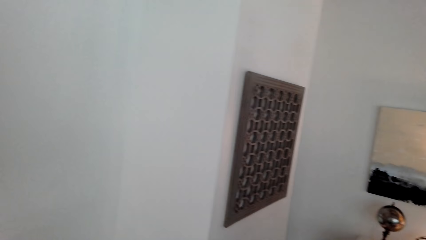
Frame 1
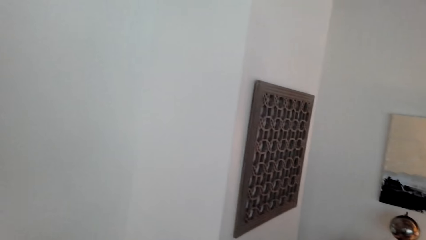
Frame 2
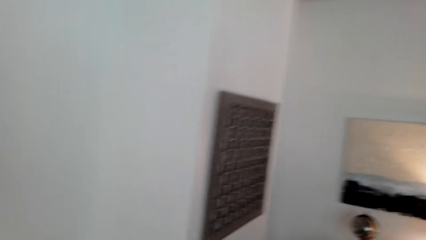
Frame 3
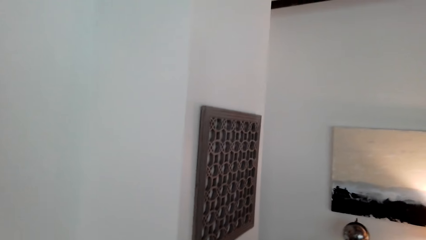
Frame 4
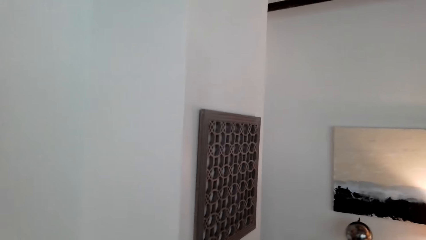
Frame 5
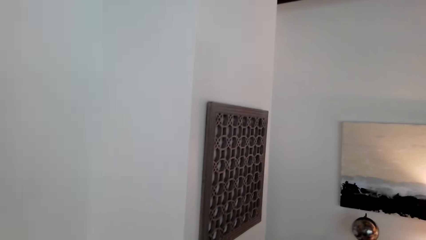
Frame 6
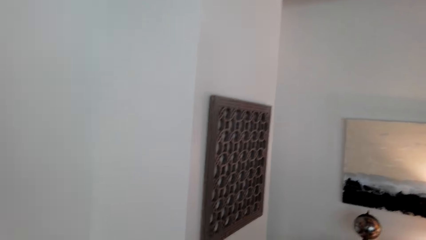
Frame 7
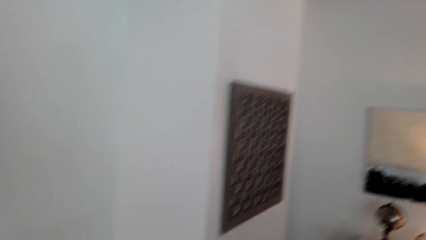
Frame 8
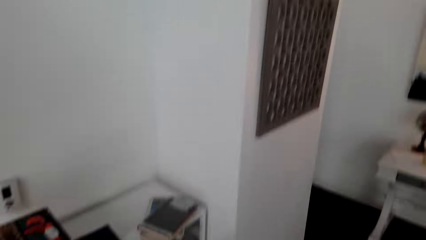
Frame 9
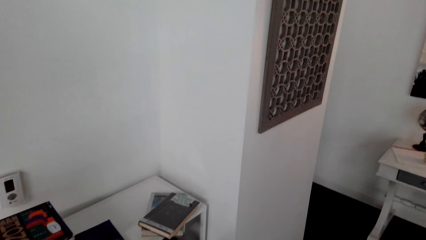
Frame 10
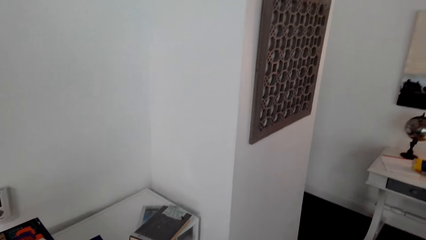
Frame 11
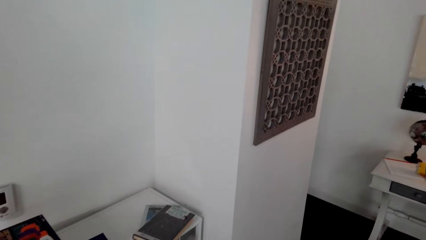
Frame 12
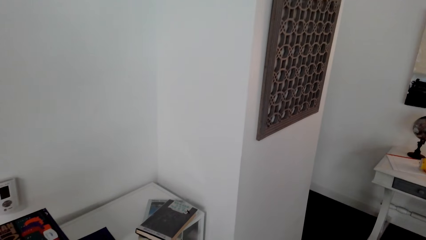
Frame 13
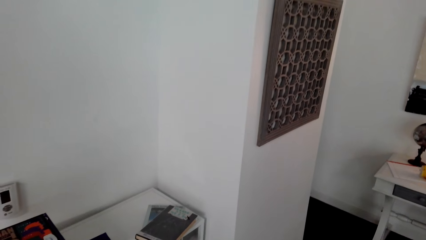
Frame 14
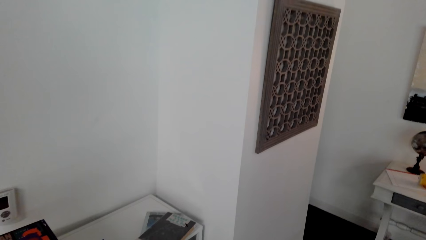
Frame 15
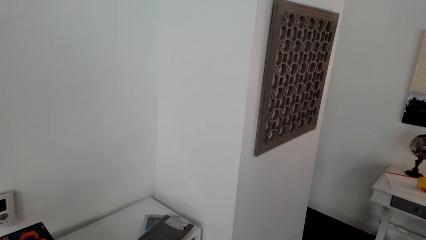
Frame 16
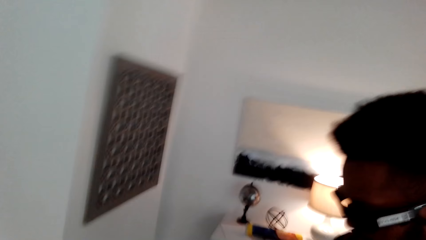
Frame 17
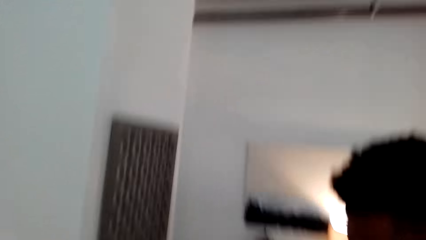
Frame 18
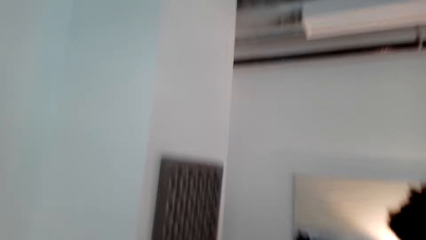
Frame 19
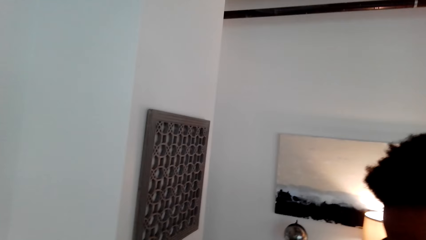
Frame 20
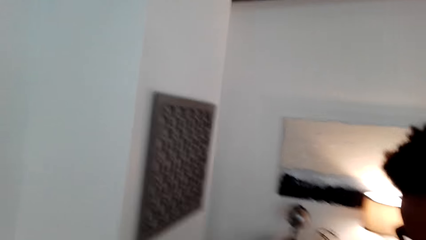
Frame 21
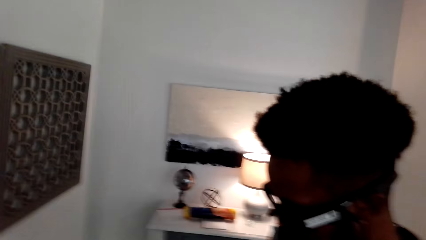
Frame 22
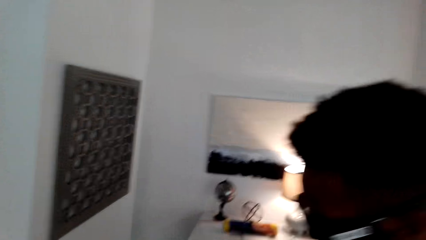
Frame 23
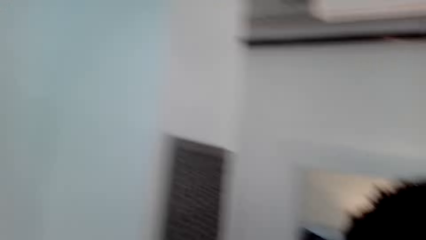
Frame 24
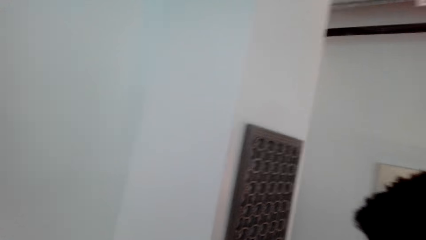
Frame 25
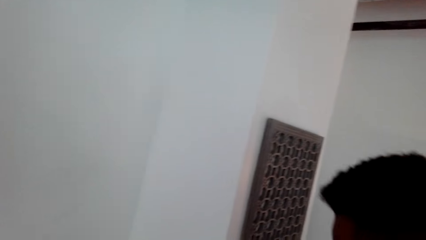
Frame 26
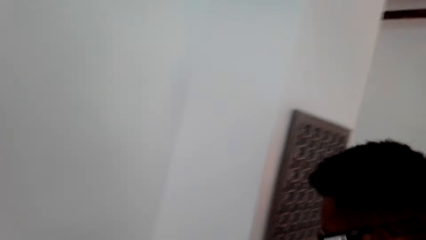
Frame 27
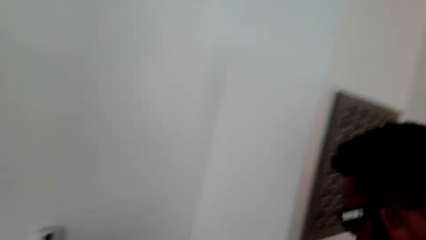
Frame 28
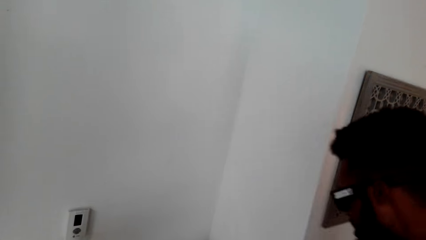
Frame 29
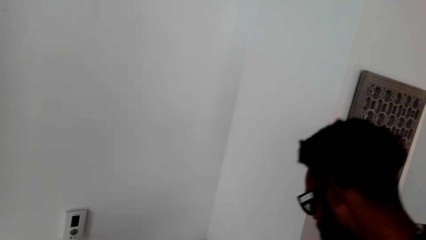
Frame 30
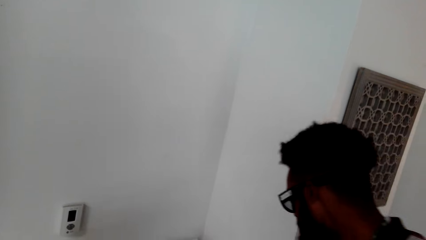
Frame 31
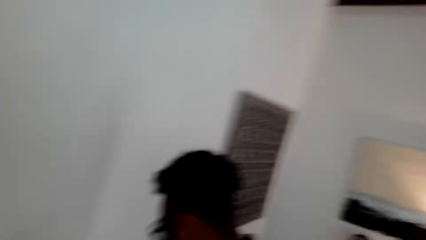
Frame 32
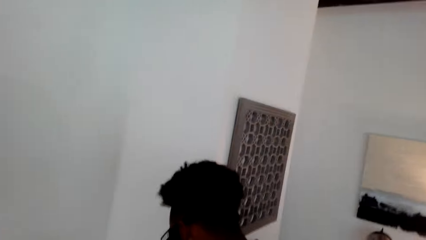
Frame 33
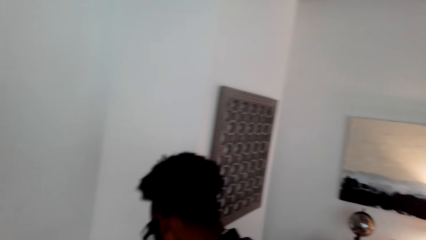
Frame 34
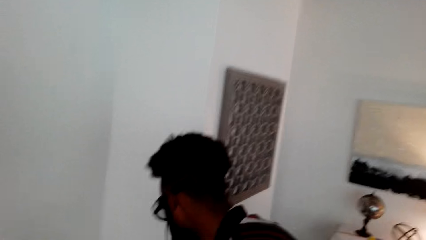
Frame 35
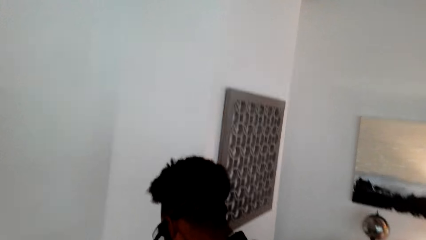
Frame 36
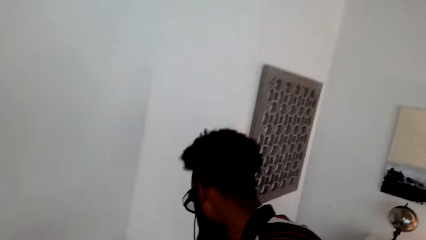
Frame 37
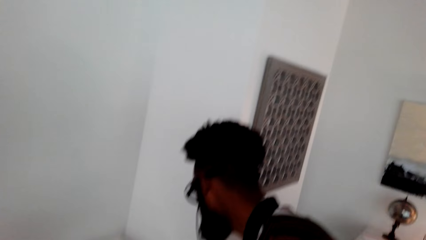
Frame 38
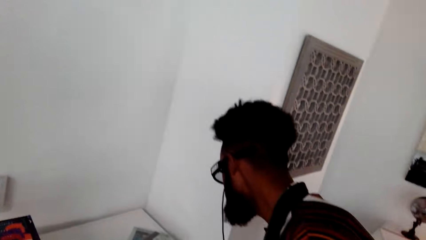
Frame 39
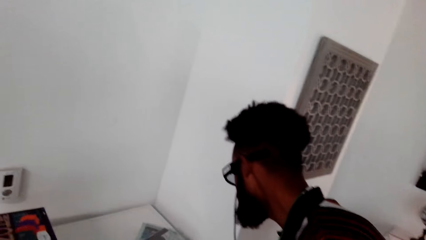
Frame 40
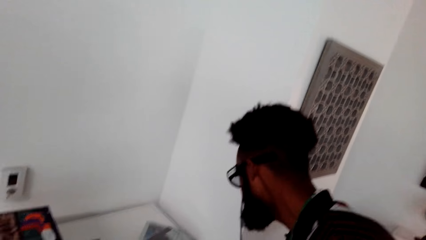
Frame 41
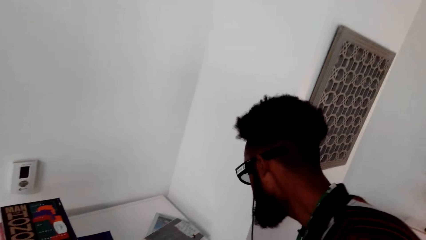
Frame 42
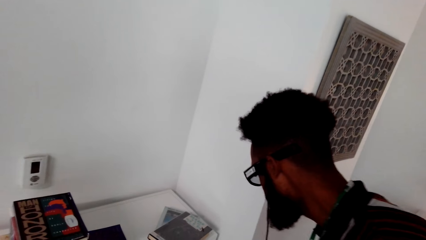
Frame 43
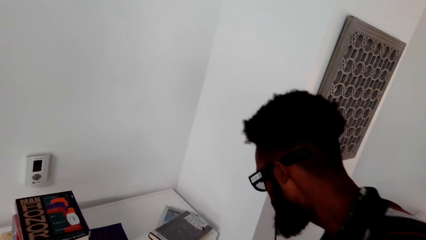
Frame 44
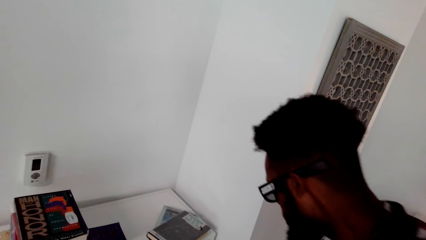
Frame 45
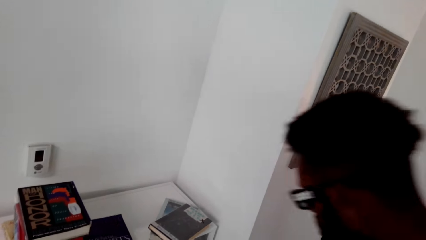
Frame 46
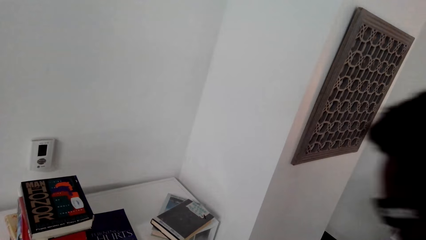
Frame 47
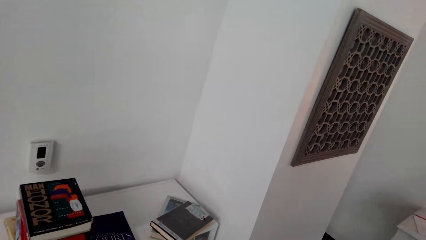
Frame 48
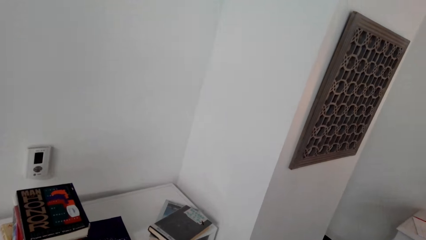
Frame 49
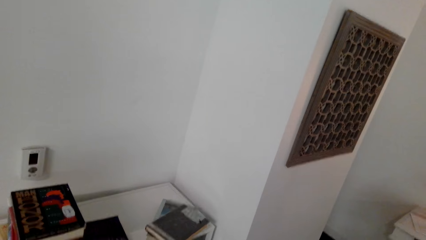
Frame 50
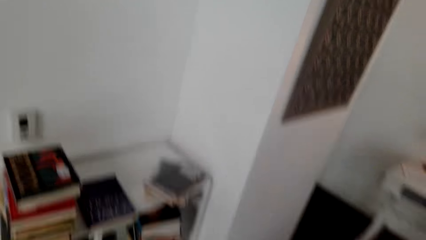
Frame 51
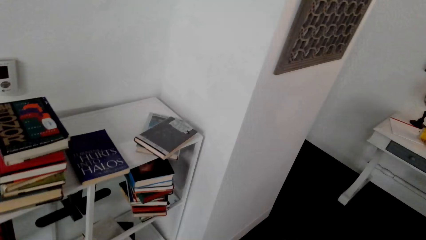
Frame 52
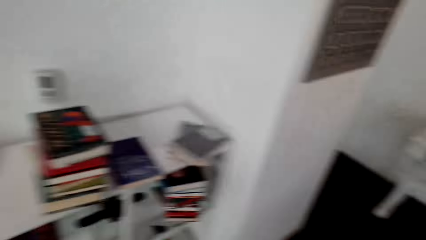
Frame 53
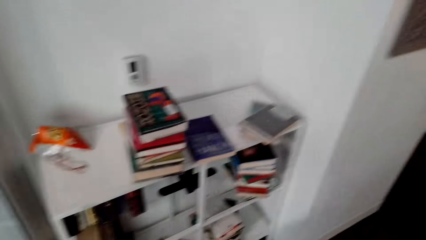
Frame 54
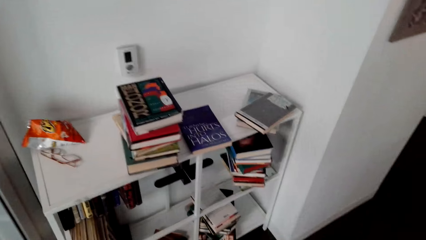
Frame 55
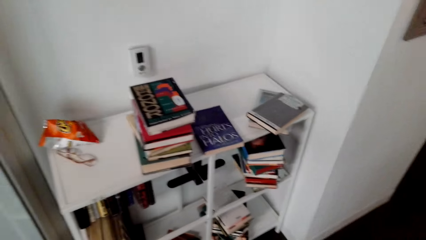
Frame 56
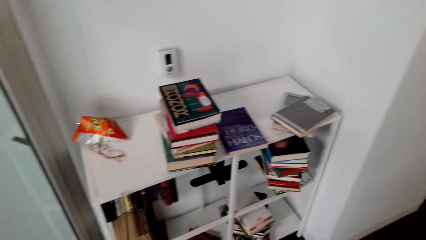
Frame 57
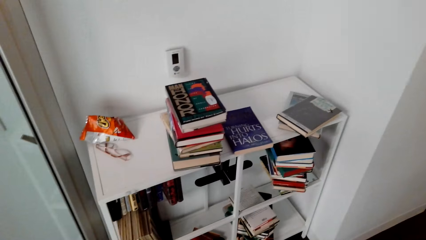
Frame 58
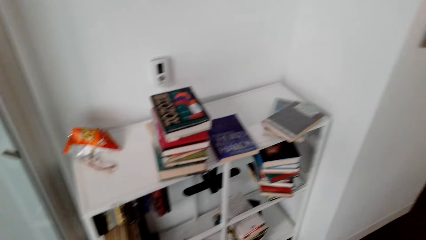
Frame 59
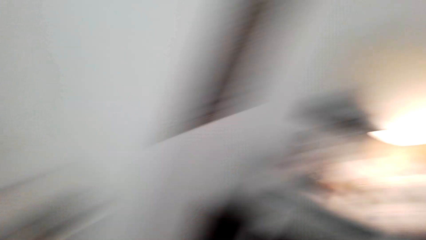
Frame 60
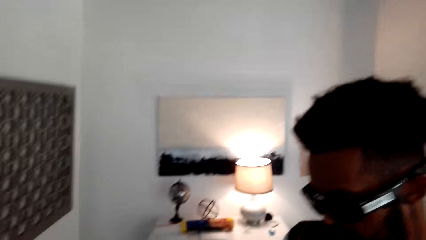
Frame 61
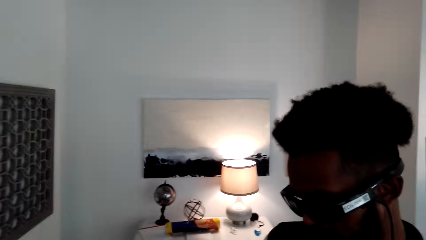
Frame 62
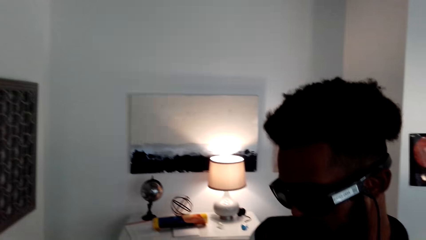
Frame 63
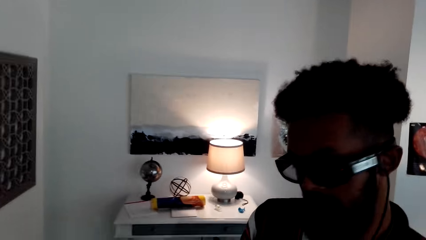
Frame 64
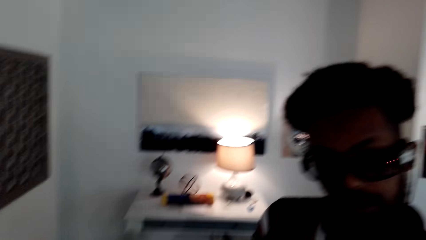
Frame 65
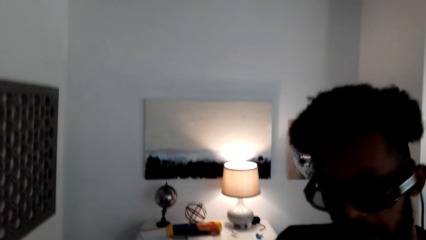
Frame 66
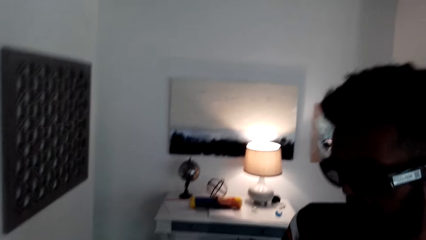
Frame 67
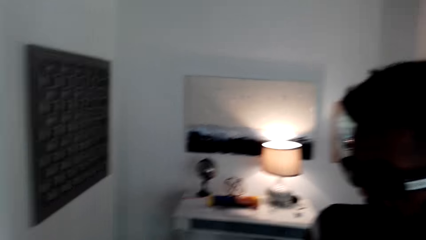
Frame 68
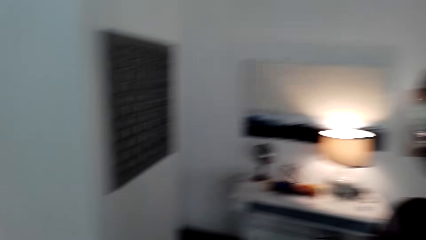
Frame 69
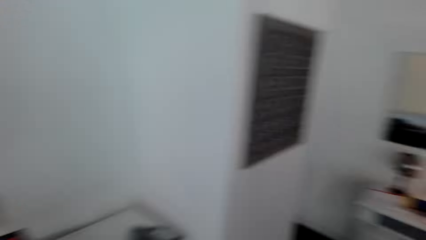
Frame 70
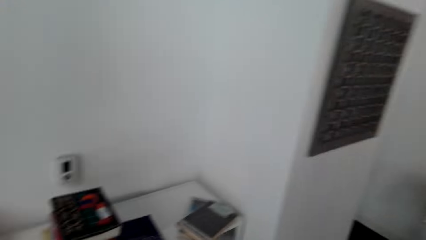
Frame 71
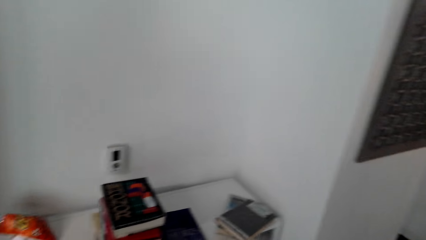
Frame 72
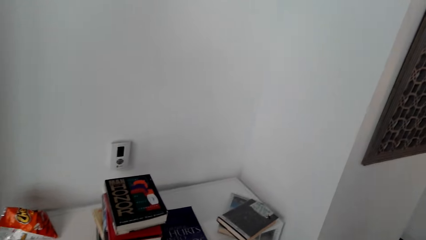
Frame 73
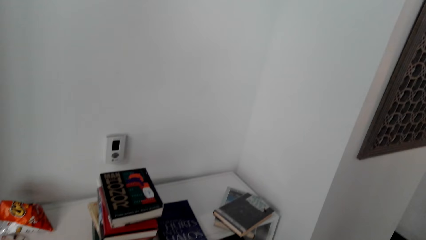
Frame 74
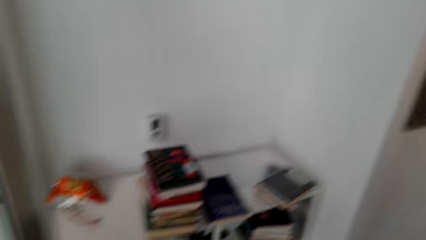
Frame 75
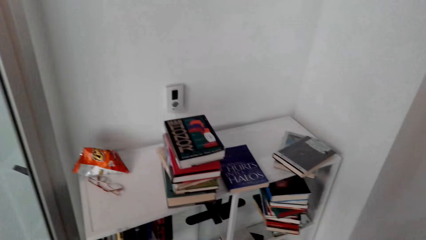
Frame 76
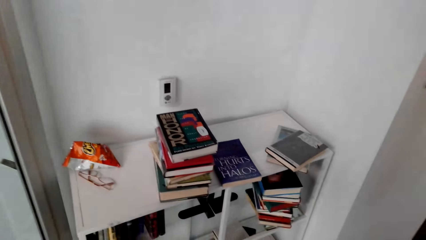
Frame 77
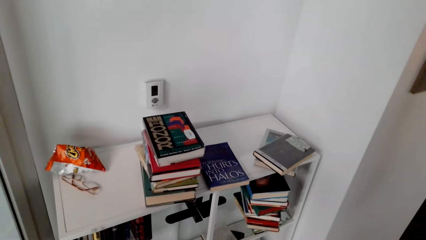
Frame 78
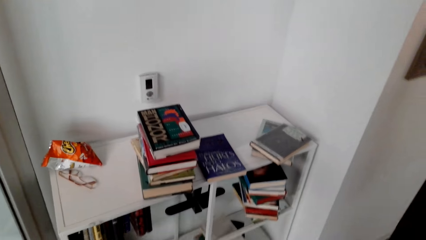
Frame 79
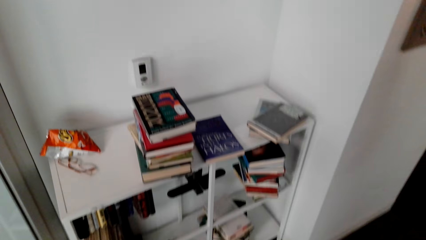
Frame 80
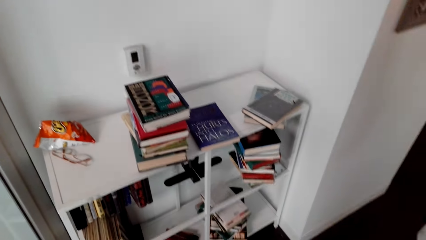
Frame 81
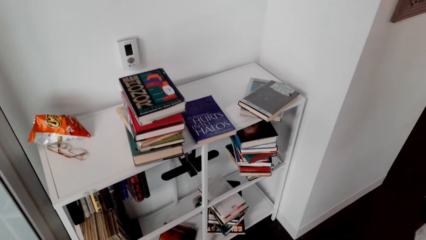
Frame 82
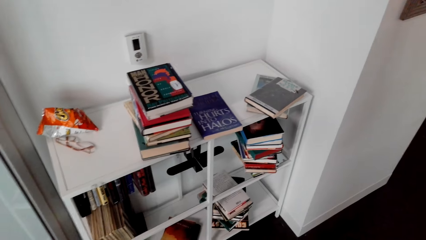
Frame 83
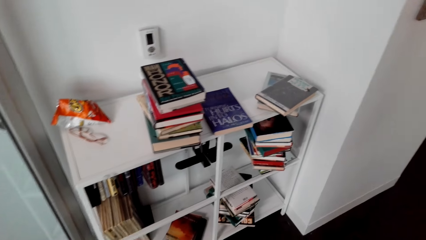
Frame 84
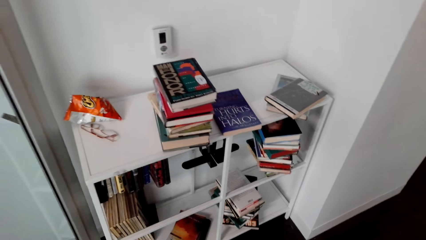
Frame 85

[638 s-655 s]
A man leans forward, leans back and moves his head.
